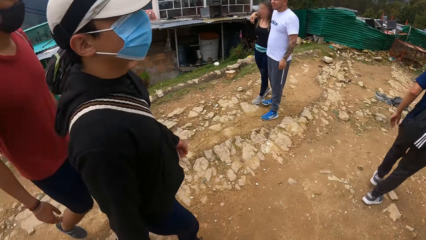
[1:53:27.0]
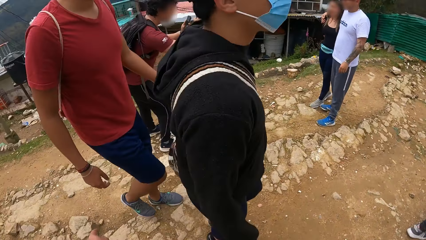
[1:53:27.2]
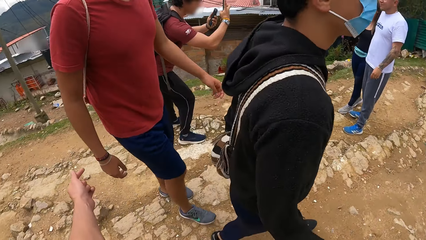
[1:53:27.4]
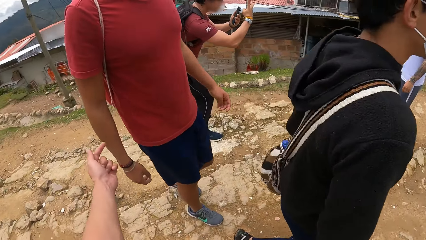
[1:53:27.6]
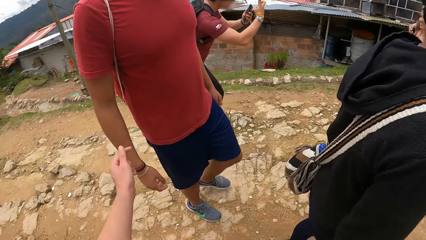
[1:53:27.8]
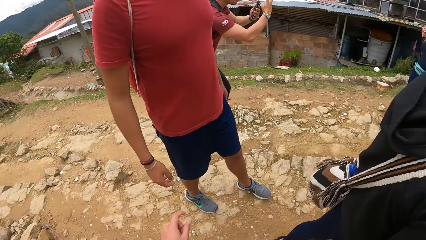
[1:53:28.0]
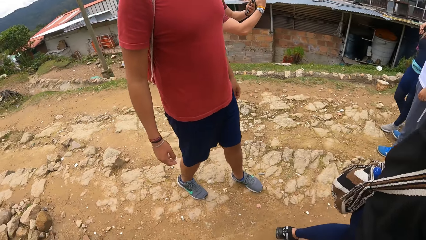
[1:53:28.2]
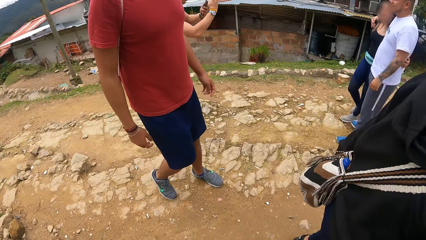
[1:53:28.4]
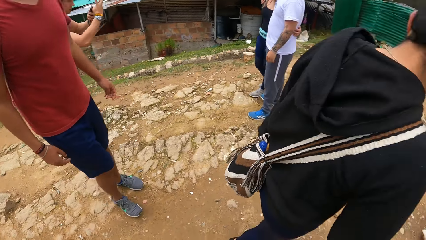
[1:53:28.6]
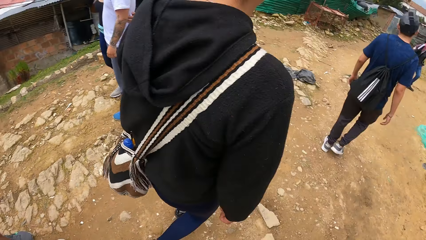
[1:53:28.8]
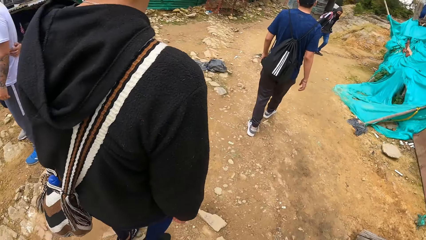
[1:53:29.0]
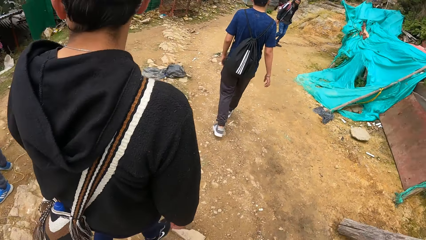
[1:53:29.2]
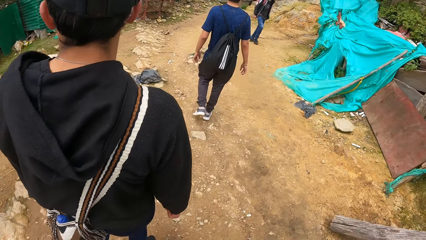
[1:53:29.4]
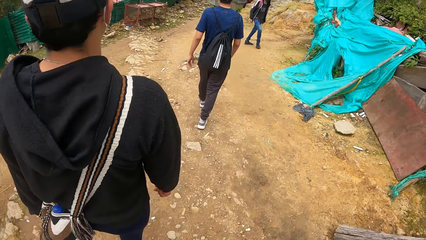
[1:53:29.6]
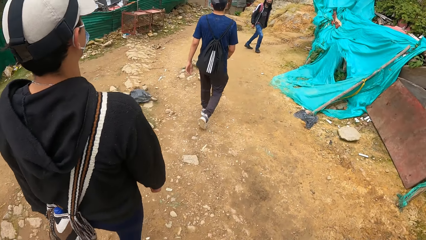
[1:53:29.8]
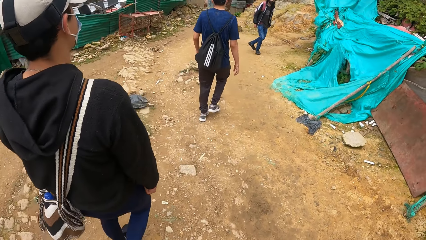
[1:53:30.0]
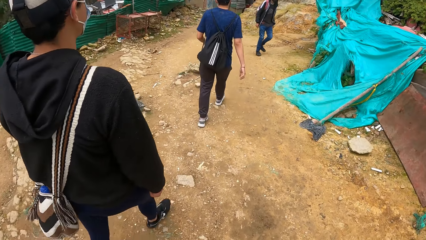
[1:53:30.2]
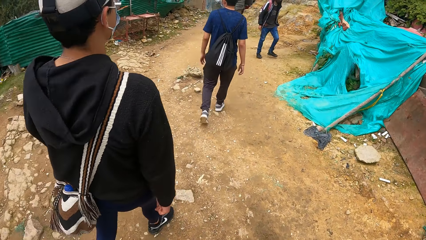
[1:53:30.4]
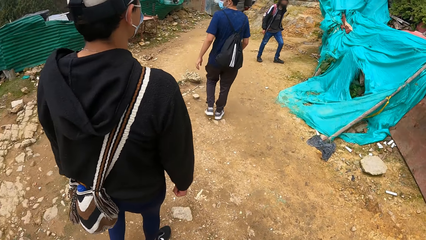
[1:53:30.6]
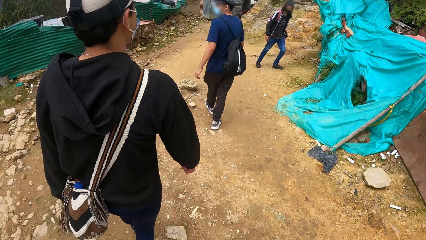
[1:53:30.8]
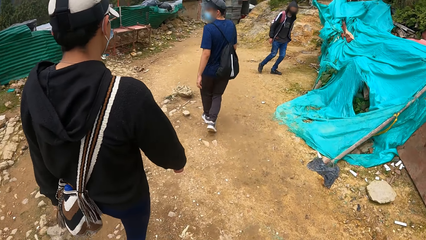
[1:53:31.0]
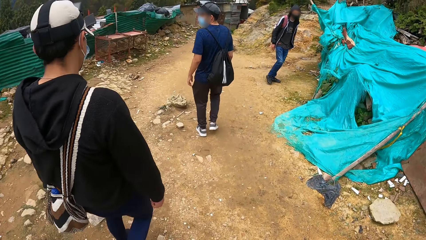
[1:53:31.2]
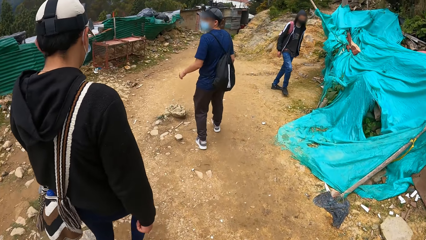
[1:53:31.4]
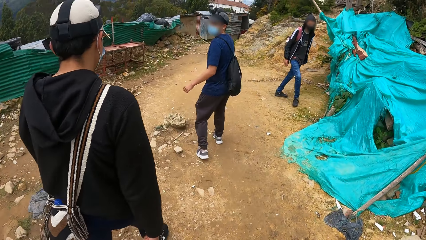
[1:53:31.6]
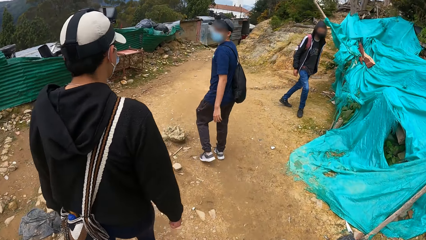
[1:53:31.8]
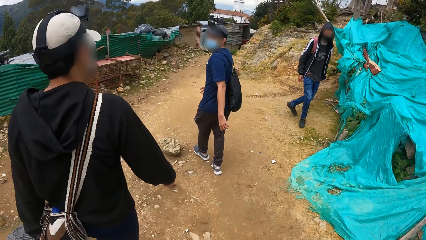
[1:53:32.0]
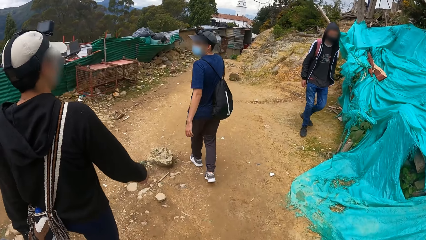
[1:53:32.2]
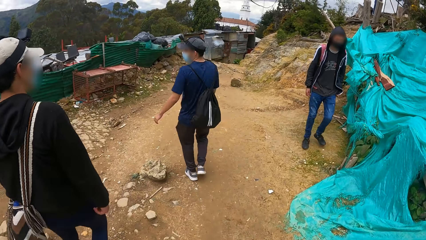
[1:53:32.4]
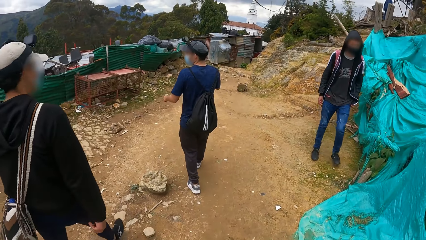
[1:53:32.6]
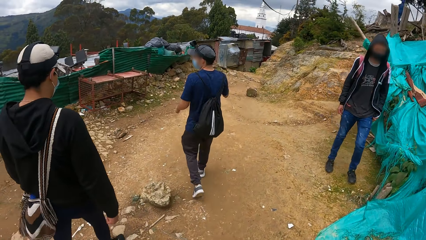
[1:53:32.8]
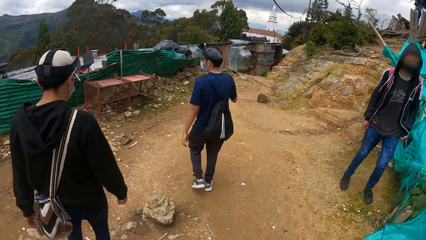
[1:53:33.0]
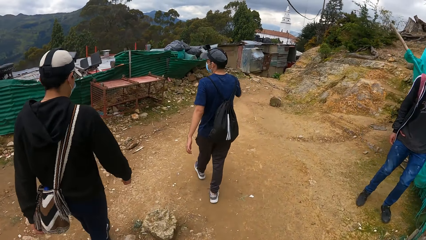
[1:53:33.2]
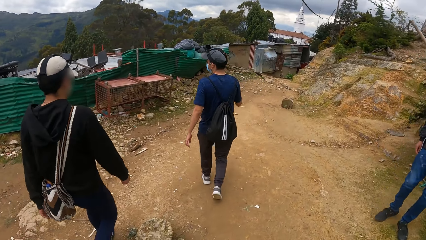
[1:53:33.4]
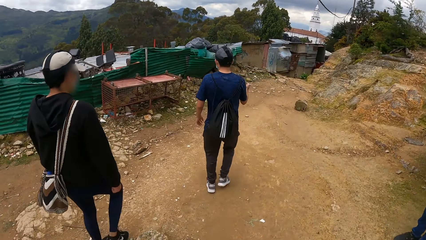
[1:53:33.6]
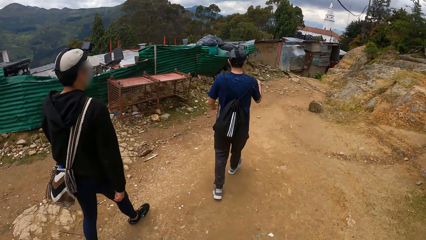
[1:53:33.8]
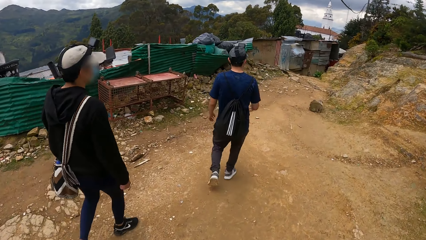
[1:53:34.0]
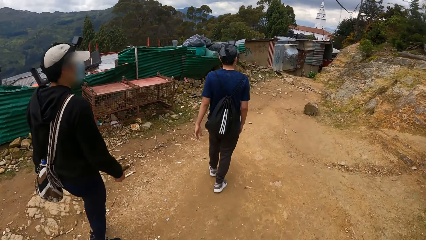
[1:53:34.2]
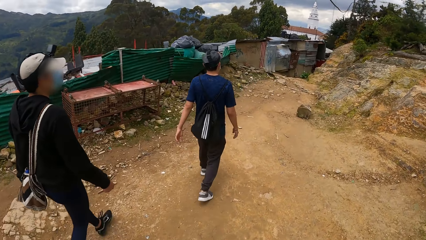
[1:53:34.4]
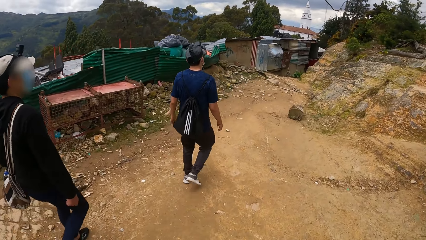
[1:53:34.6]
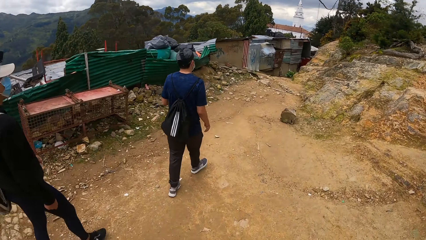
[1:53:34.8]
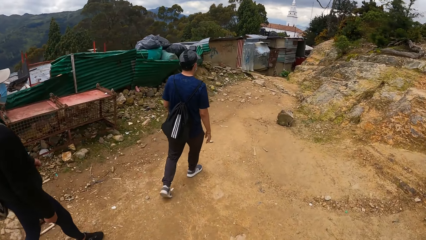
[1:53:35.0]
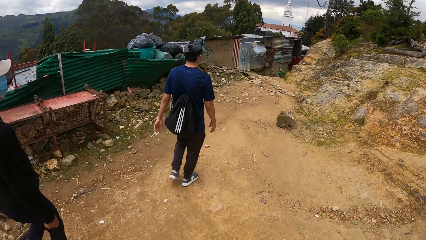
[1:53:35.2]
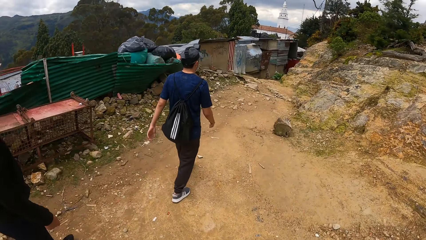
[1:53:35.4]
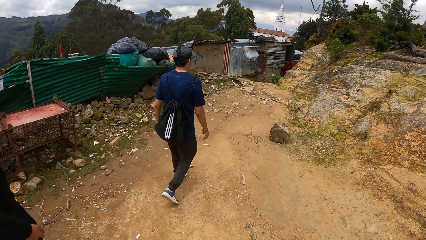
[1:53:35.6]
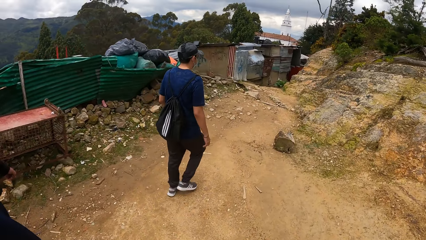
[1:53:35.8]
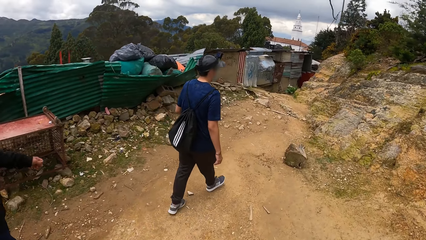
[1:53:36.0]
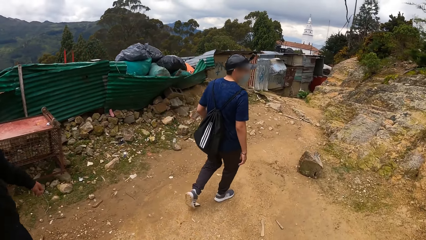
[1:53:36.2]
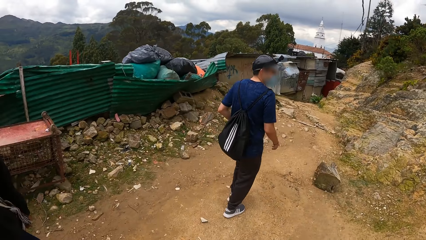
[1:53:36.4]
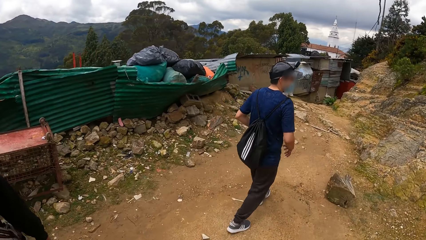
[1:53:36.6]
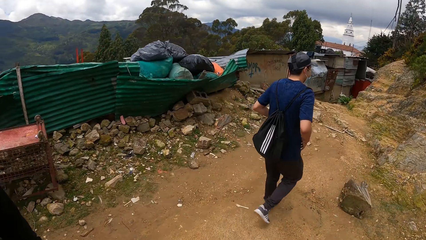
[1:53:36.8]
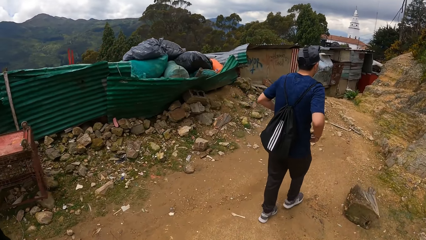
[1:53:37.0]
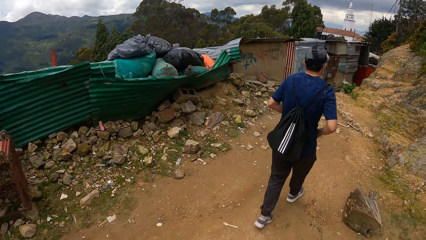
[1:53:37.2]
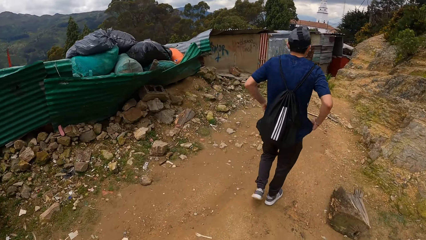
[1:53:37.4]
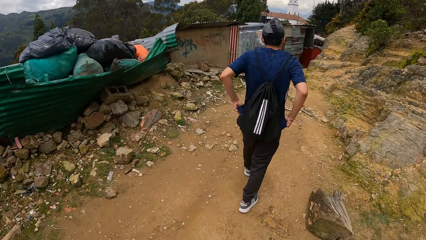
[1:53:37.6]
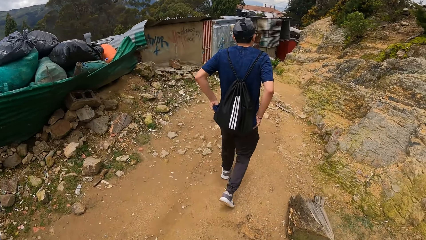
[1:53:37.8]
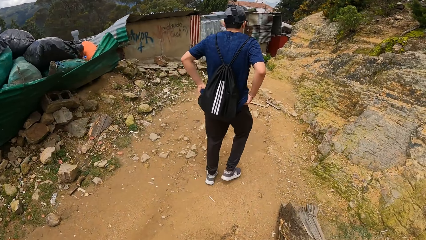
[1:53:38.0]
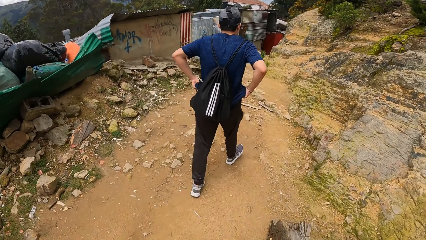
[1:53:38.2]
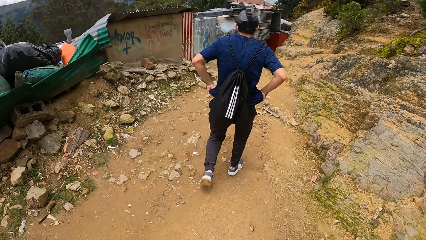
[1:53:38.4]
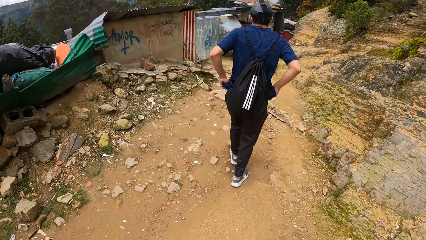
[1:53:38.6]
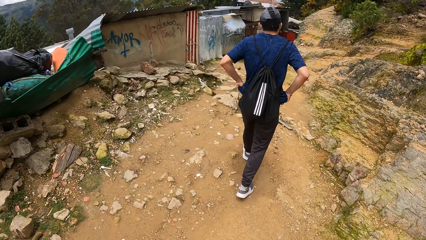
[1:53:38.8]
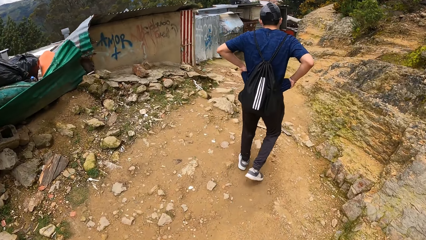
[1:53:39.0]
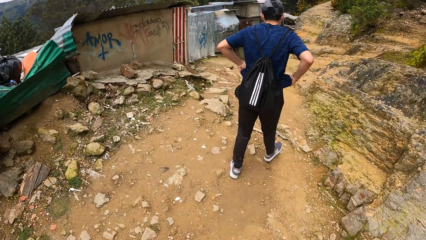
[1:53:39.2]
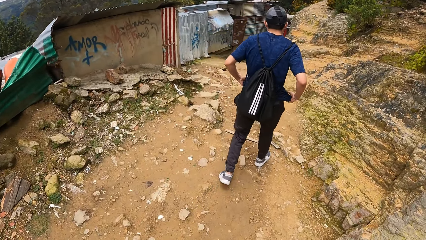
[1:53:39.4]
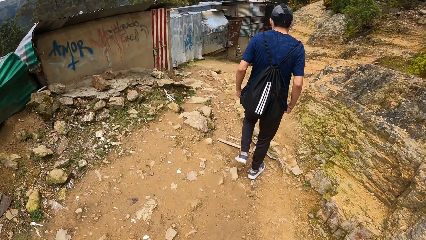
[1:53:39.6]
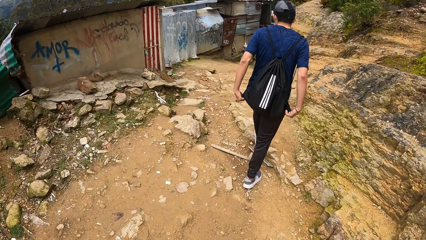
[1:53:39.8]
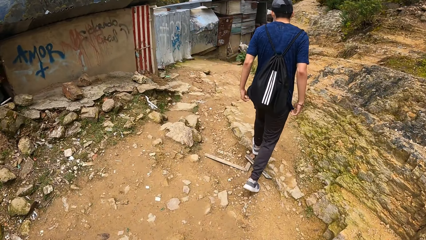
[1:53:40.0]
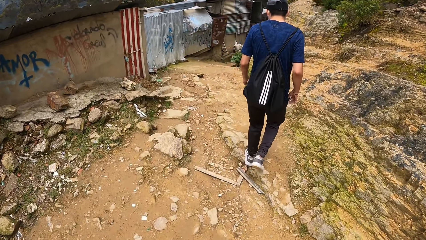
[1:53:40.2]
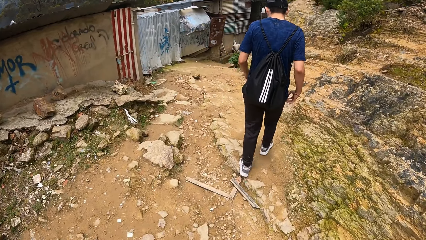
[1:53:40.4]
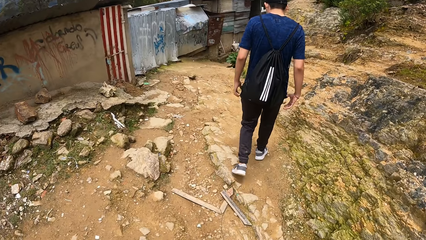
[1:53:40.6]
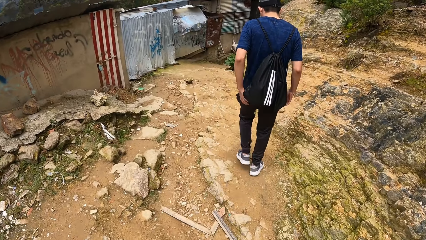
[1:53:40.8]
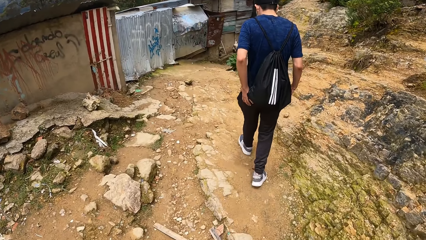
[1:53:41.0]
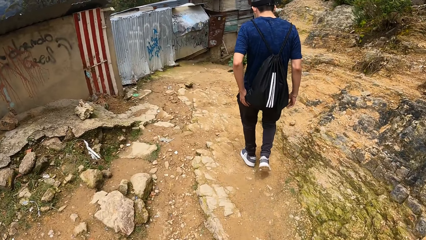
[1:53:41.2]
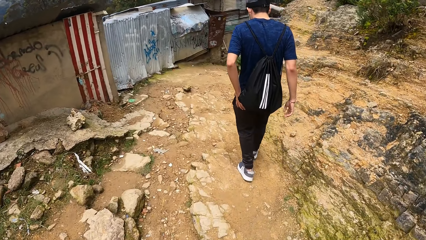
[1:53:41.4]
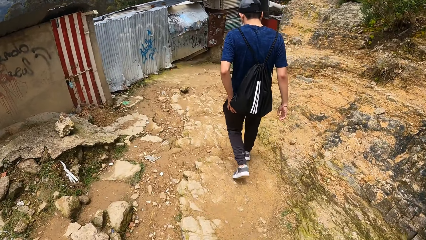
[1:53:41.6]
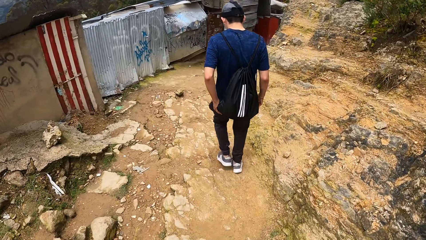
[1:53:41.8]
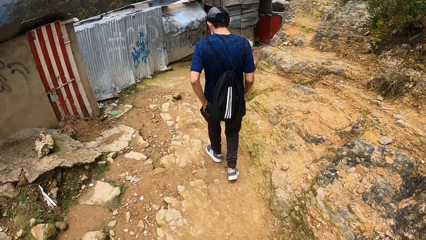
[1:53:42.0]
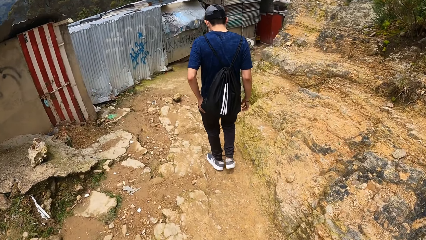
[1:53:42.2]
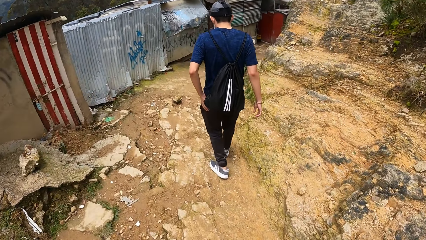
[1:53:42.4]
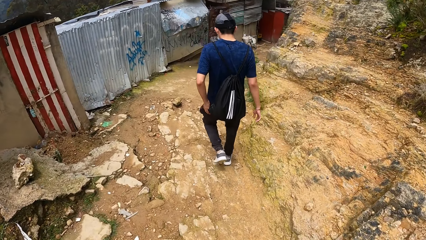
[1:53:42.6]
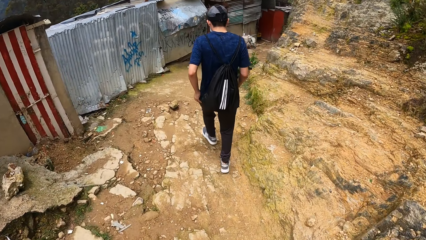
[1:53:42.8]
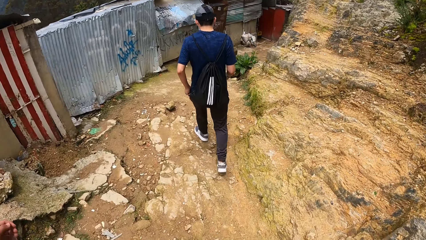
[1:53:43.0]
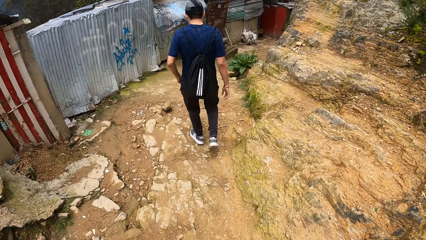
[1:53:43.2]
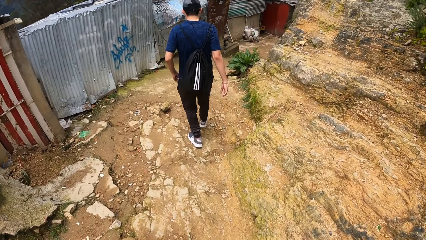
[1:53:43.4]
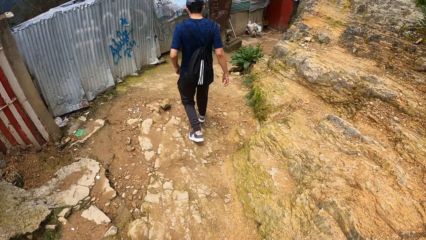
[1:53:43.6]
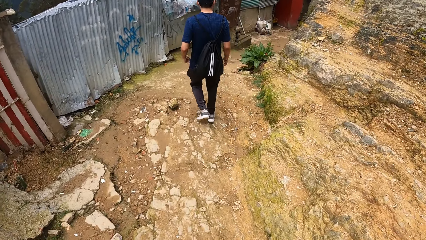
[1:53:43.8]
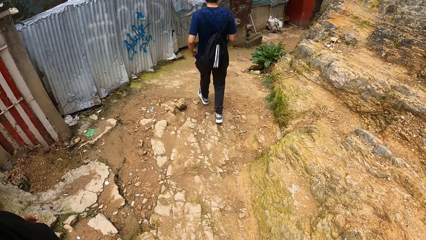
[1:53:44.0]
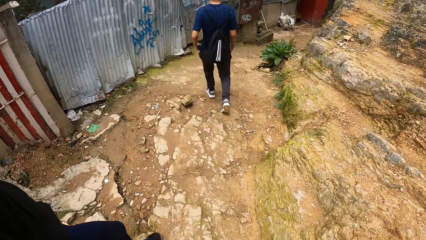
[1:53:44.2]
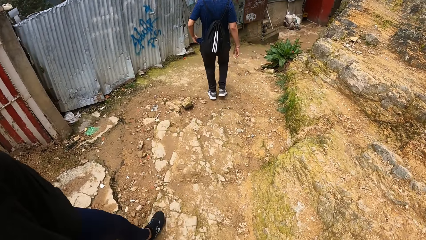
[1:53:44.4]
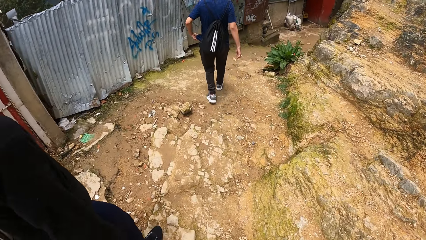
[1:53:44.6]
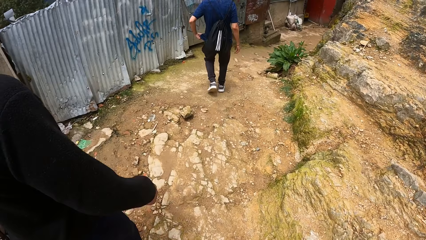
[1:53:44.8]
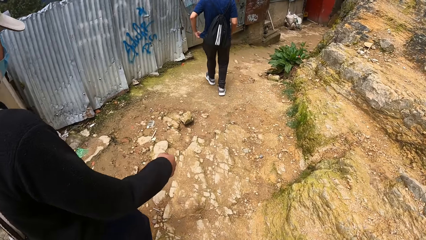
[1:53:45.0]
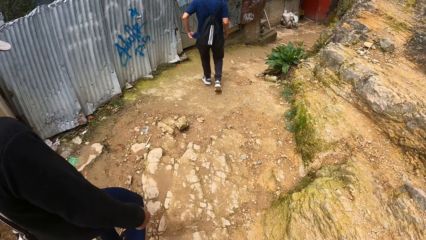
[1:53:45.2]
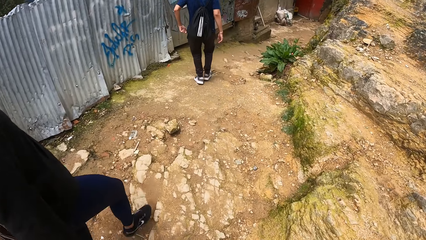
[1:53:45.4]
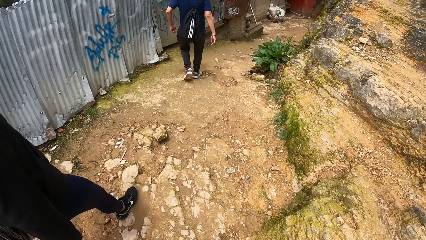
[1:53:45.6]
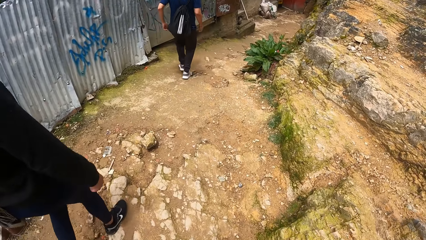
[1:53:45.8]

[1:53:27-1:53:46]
The camera wearer interacts with a man and another man. A person talks to another person. A third man adjusts his shirt with both hands. The other person lifts the trouser up. The third man holds his shirt with his left hand. The camera wearer walks on the road.
